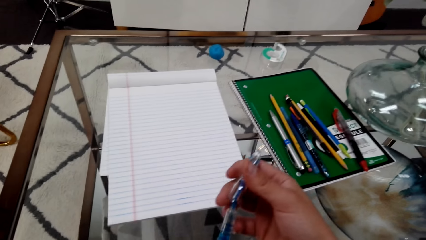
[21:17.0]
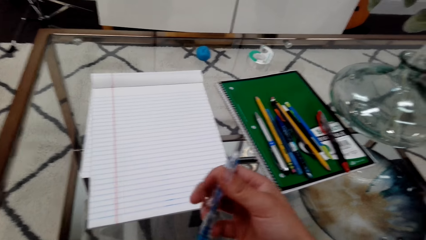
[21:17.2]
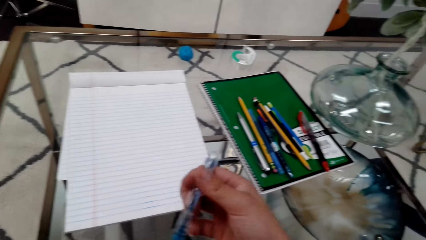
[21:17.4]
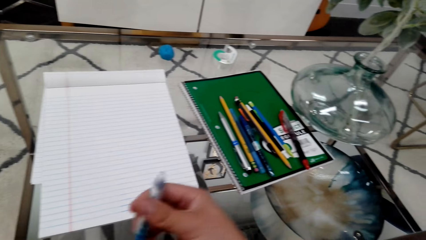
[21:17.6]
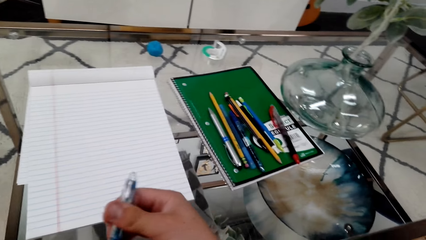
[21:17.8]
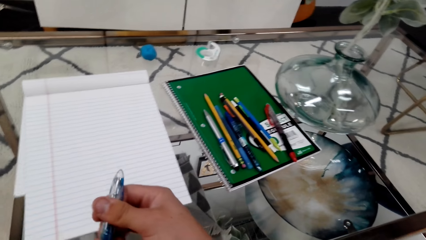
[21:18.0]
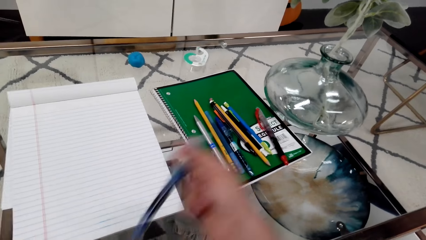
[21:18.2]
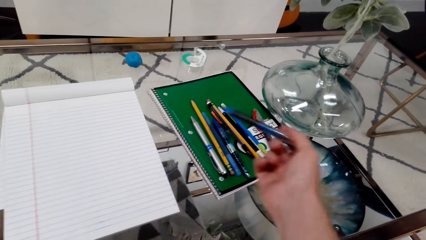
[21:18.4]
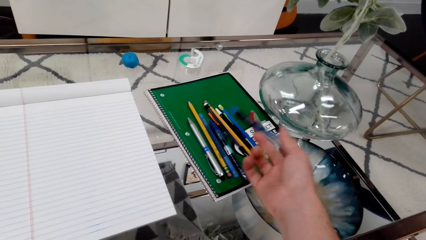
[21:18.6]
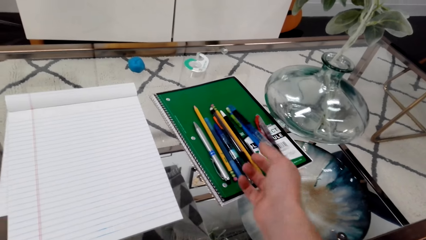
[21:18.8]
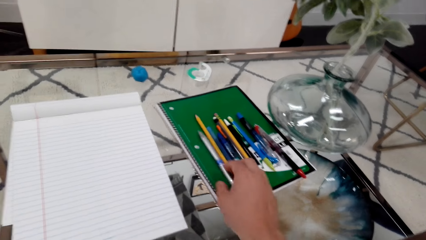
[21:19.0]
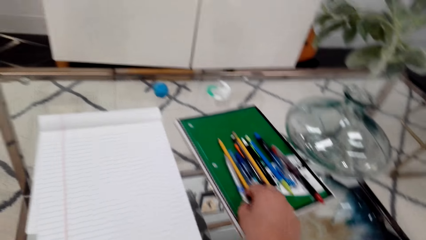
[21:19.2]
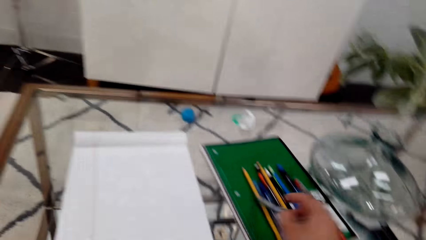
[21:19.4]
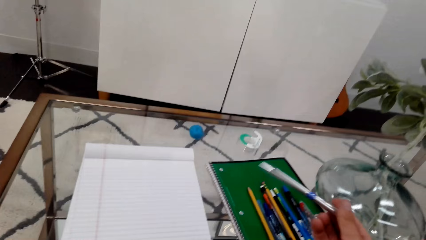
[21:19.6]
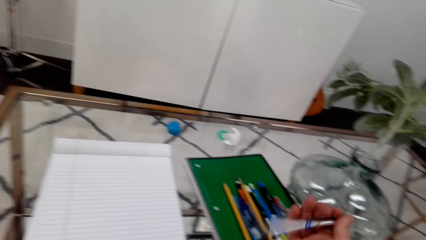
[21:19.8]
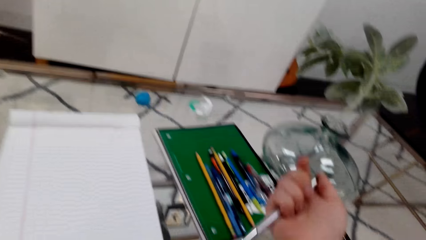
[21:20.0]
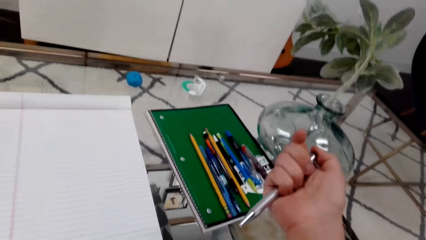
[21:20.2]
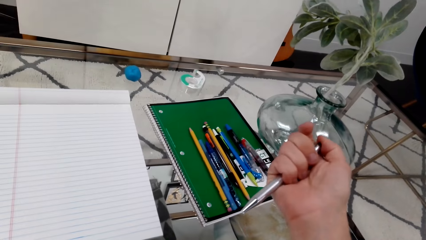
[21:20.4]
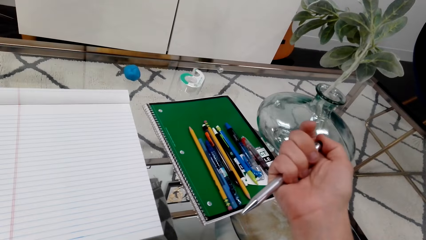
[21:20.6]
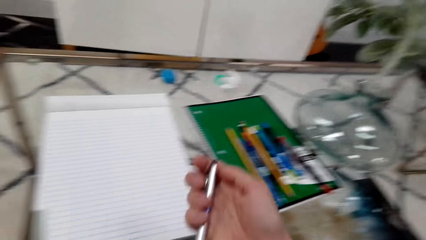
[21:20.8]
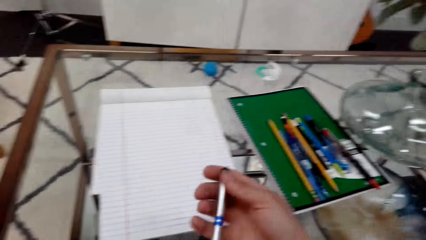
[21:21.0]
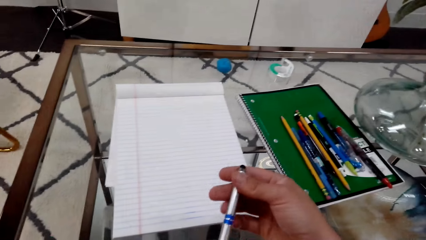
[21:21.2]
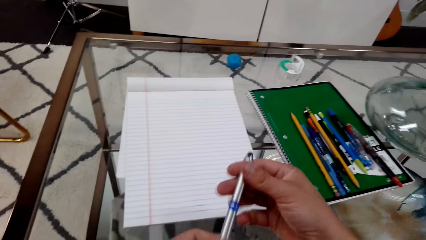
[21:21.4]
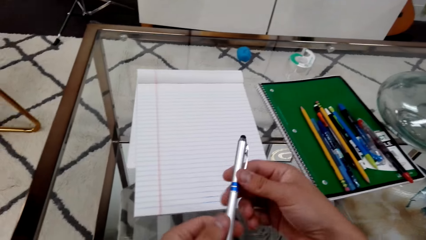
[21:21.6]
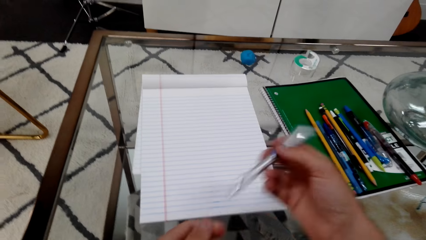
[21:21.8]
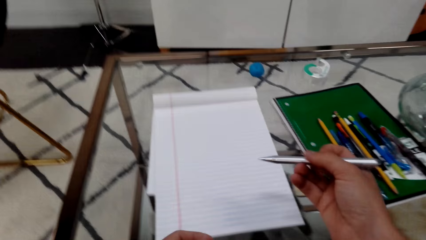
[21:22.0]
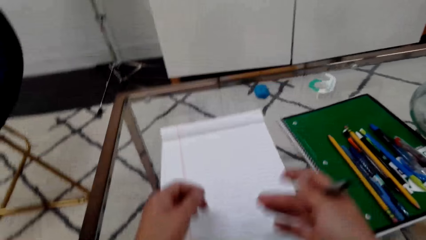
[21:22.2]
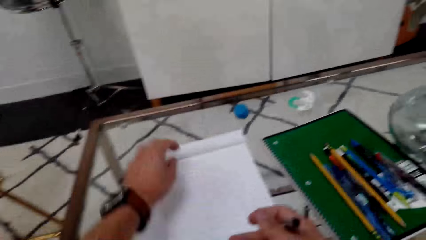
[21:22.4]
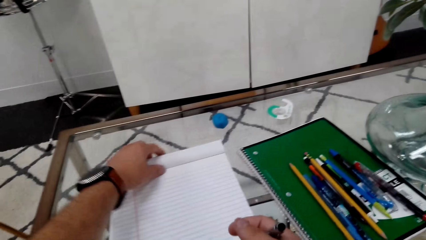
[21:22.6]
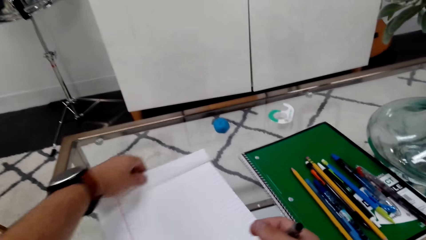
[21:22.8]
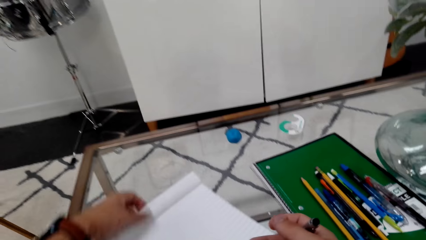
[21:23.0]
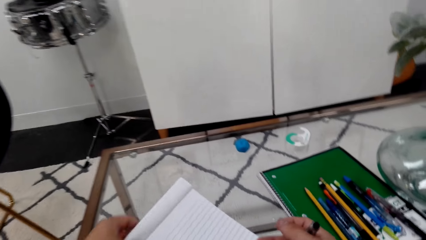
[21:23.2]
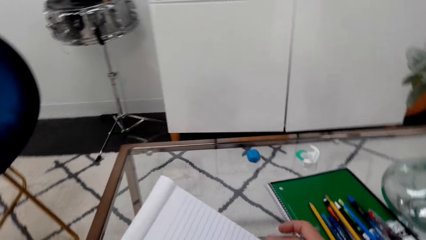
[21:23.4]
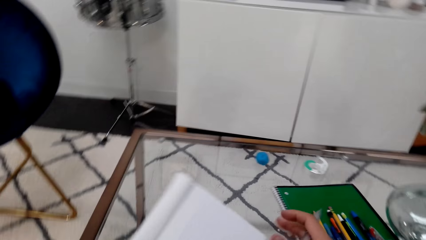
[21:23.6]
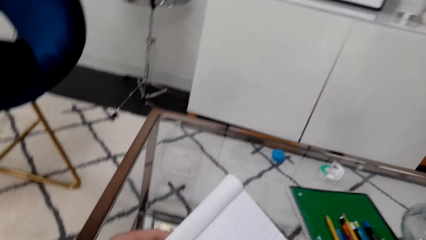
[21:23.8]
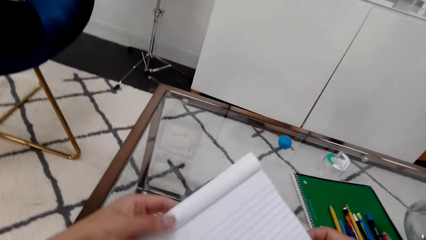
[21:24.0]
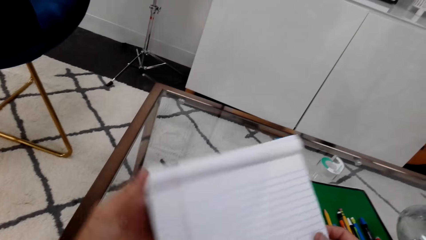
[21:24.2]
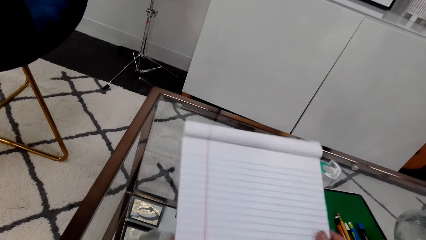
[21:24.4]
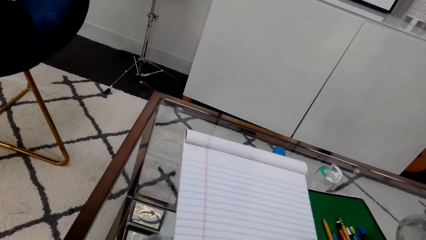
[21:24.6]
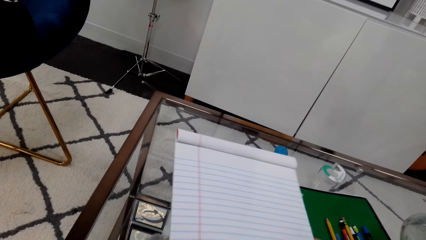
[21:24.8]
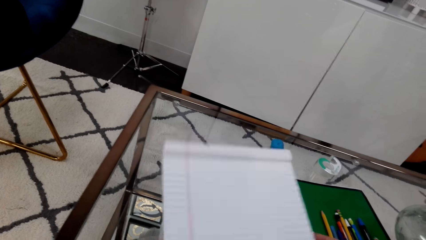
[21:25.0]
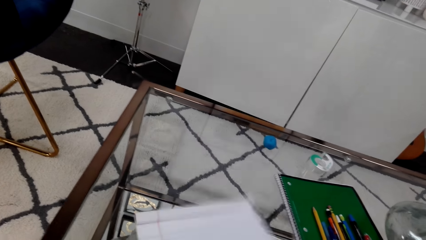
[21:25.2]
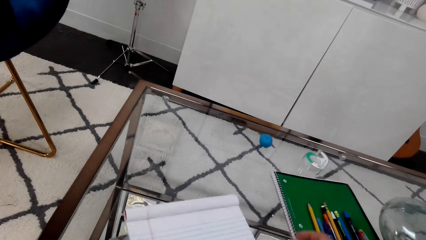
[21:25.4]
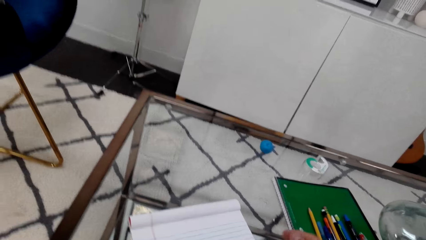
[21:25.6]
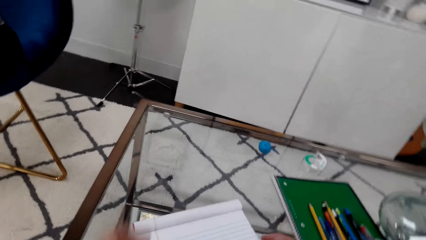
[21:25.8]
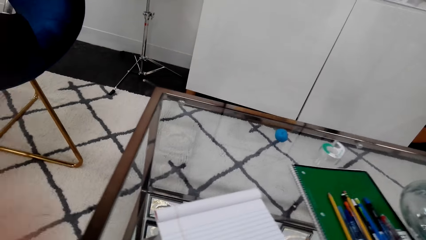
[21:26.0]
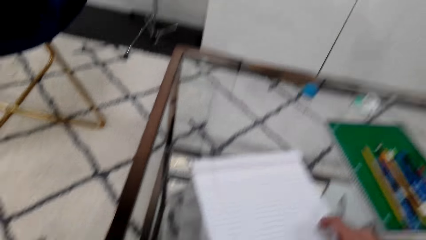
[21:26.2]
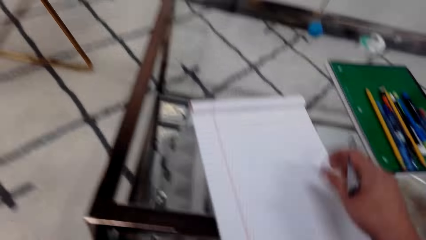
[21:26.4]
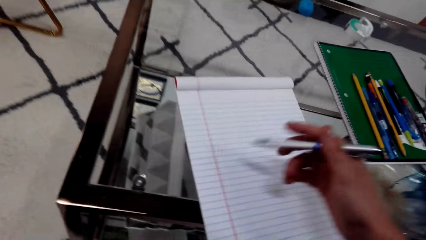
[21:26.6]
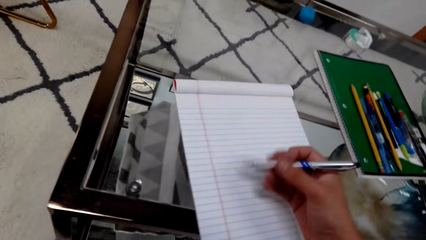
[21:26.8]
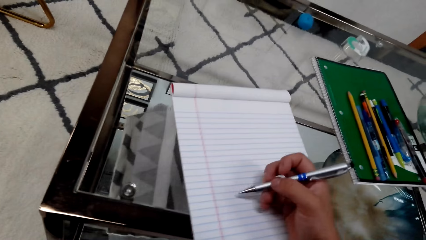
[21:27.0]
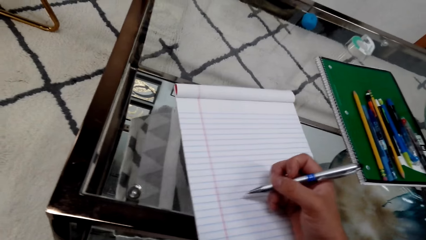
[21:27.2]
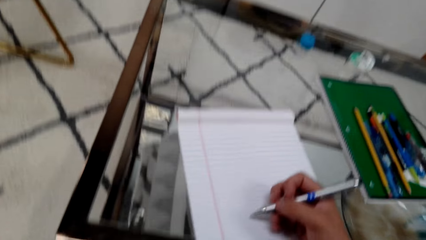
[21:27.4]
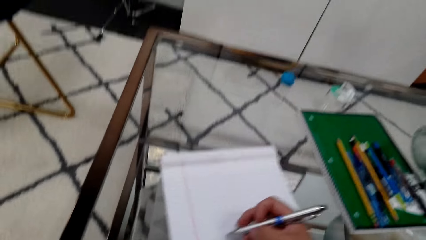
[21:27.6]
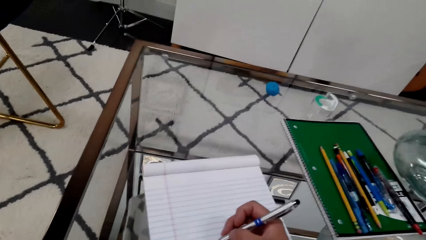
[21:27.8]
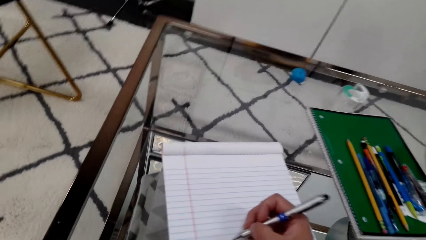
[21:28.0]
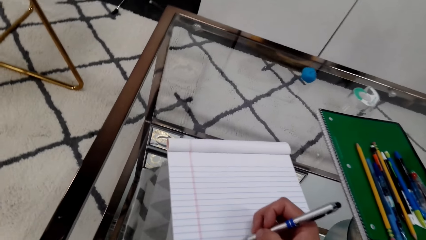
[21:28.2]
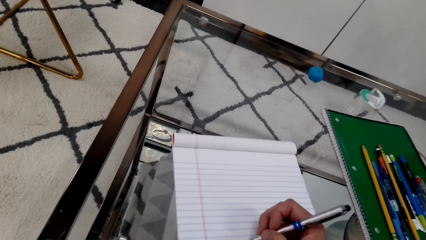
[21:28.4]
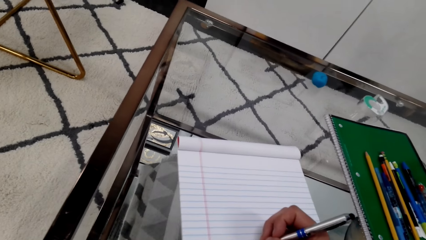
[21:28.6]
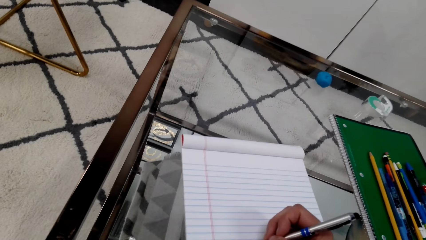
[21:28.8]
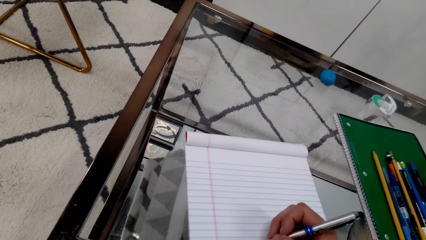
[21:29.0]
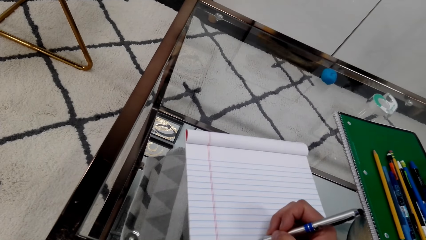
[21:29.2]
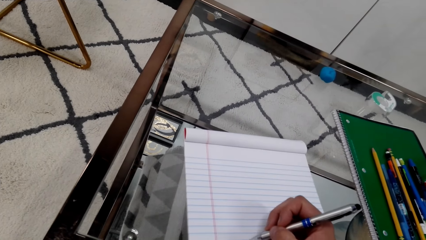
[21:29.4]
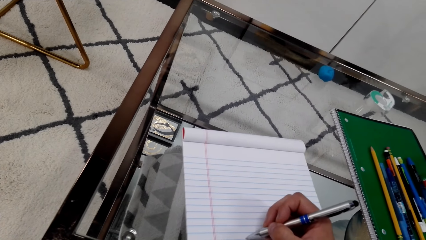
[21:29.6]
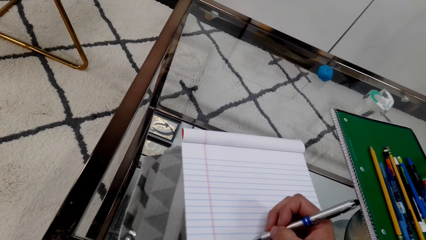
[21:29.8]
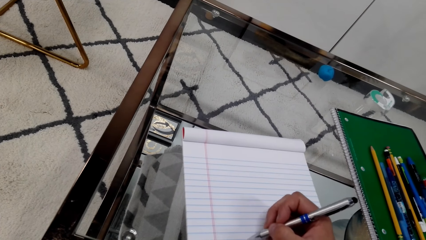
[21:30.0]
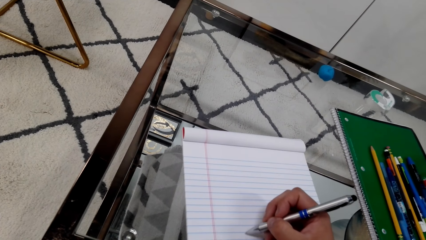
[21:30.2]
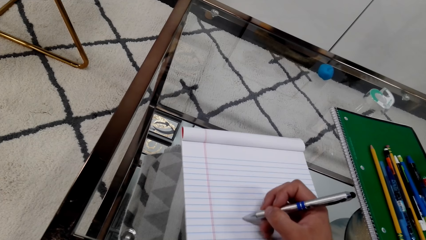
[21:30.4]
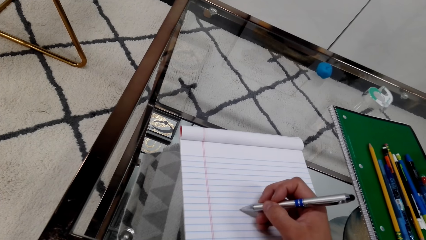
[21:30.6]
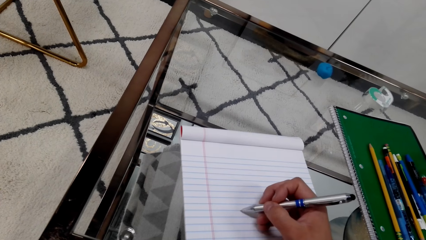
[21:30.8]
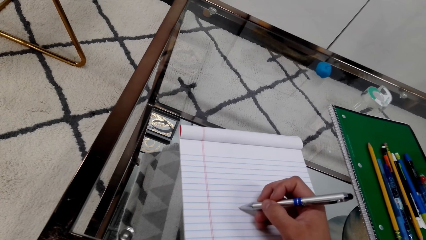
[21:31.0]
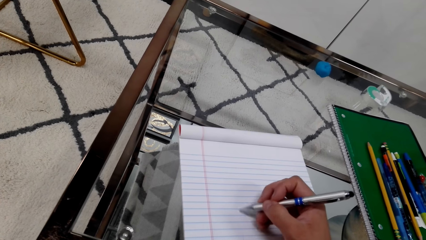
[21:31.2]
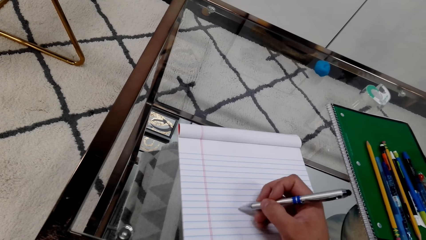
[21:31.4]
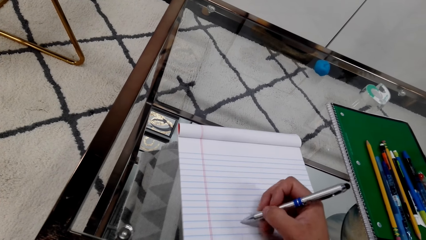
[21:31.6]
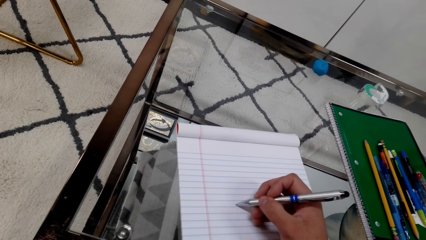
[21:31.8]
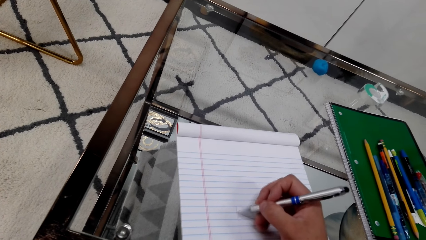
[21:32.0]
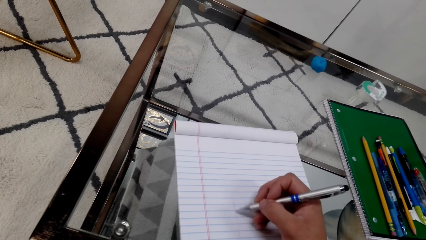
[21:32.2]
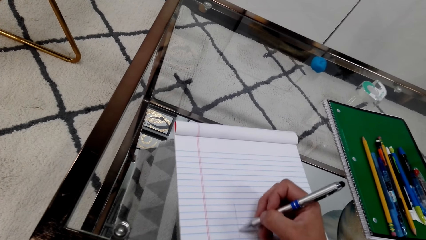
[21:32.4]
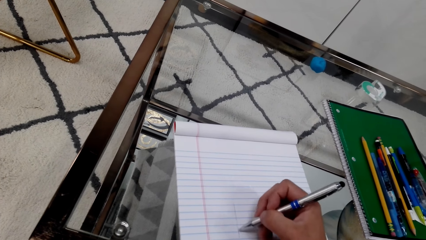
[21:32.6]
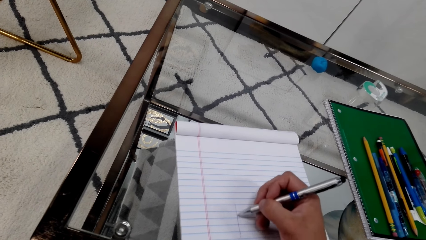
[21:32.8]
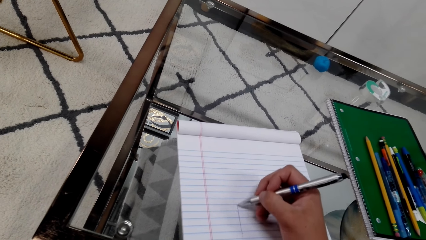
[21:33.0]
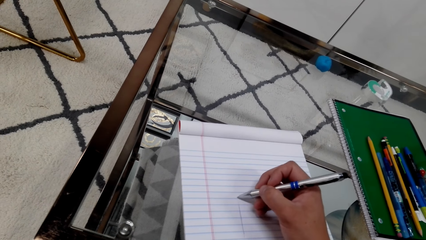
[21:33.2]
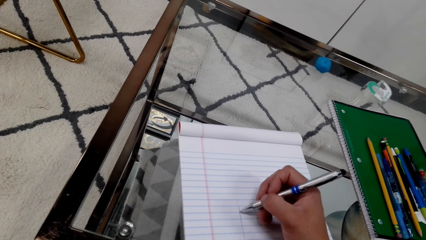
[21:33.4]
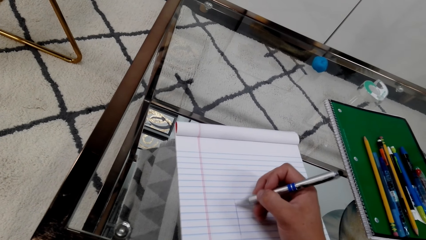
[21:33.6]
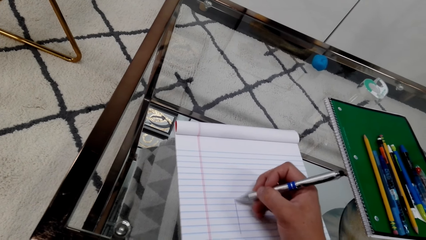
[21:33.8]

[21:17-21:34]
The camera wearer removes a cap of a pen. They cover the pen with the cap. They drop the pen on the table. They take the ball point pen on top of the book. They hold the book. They draw on the book with the pen.
